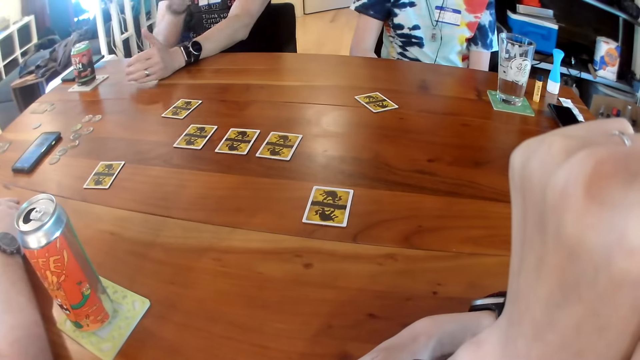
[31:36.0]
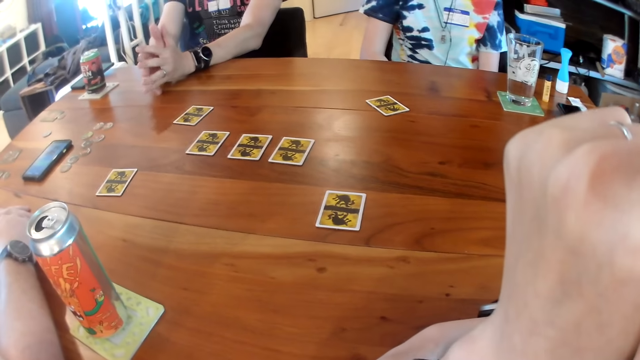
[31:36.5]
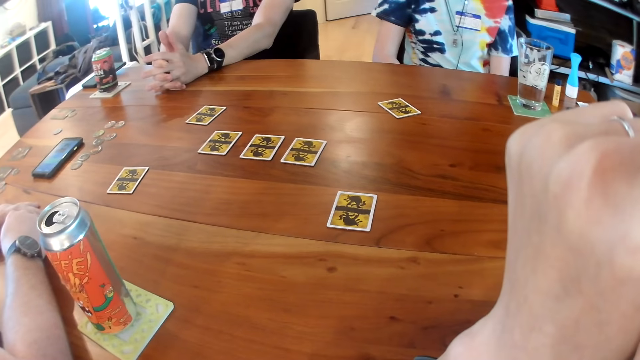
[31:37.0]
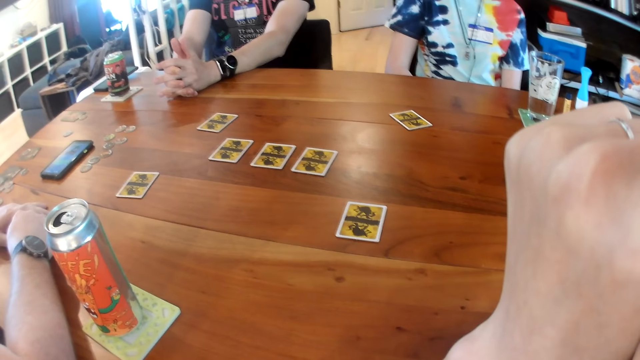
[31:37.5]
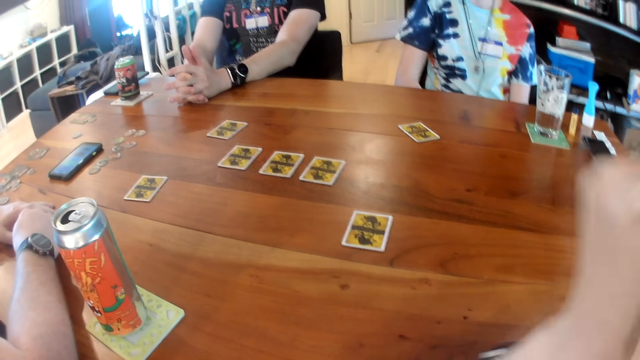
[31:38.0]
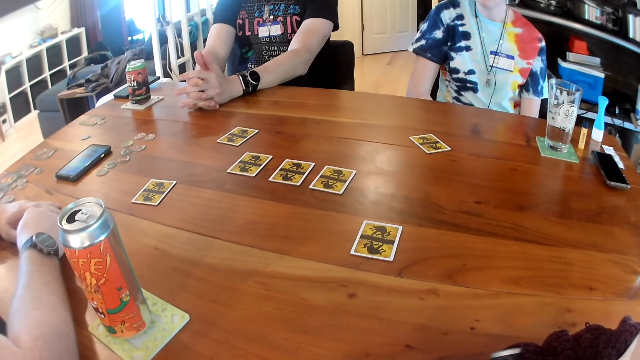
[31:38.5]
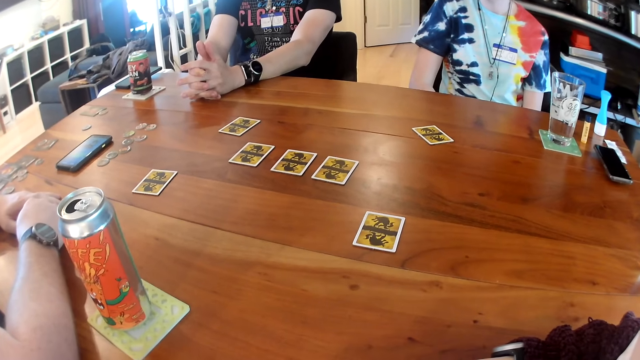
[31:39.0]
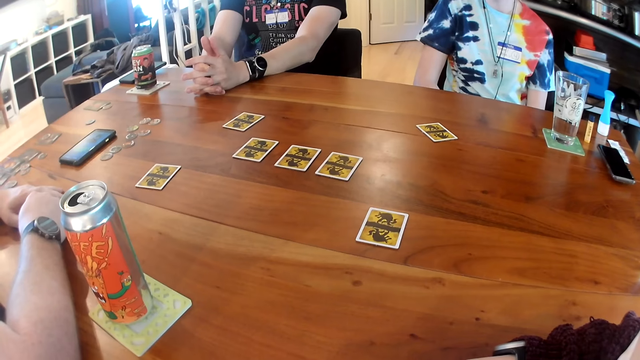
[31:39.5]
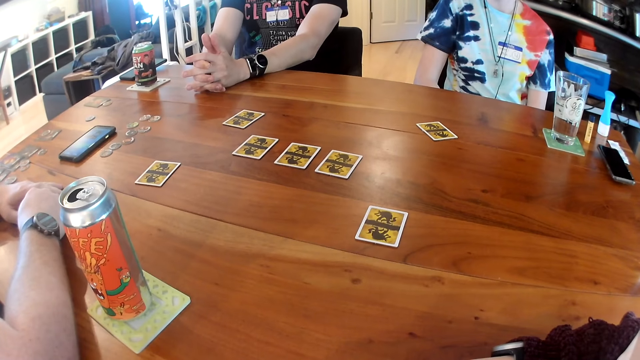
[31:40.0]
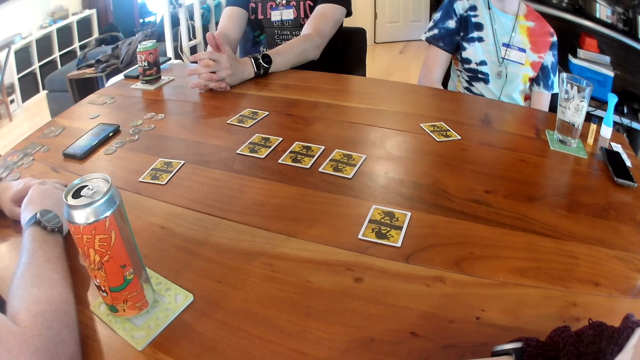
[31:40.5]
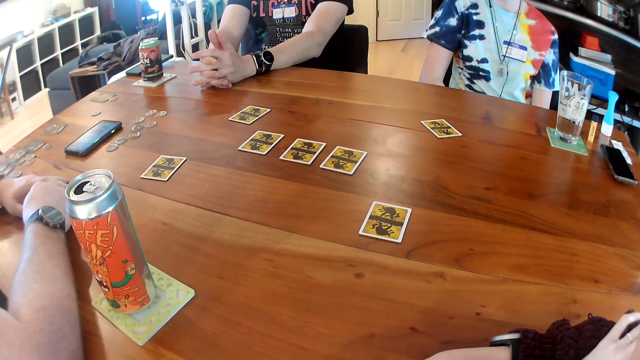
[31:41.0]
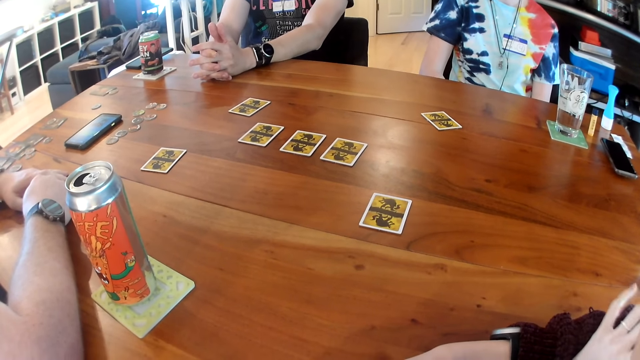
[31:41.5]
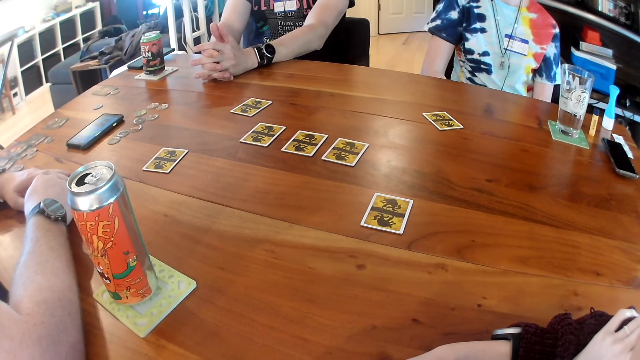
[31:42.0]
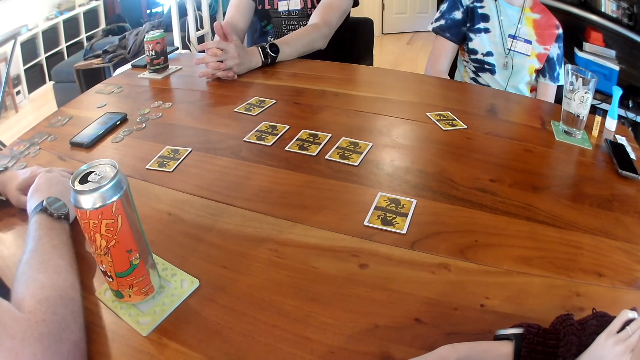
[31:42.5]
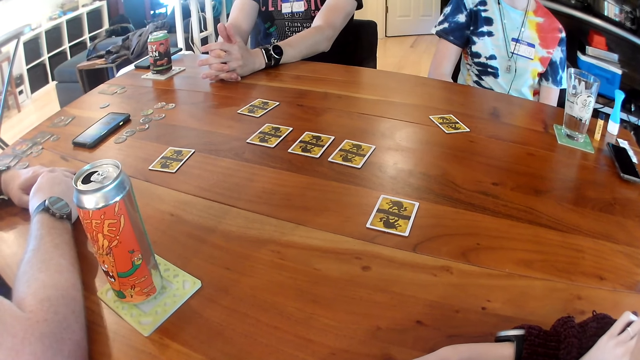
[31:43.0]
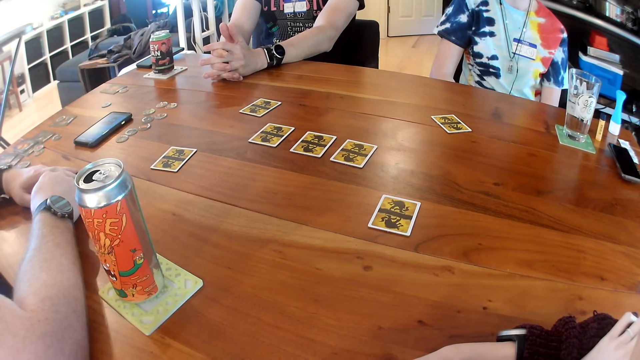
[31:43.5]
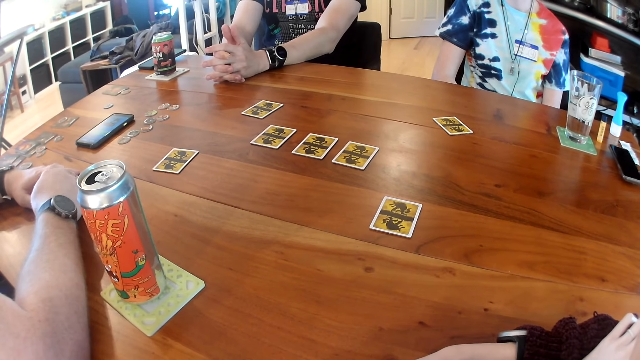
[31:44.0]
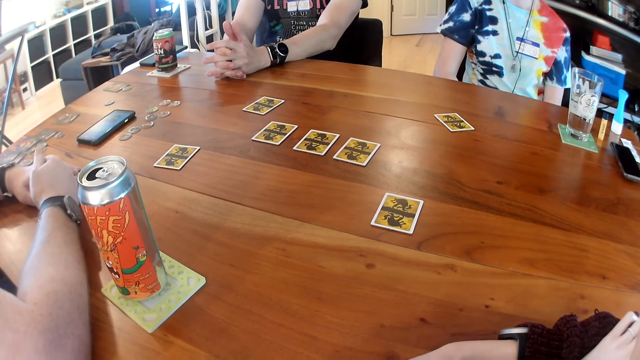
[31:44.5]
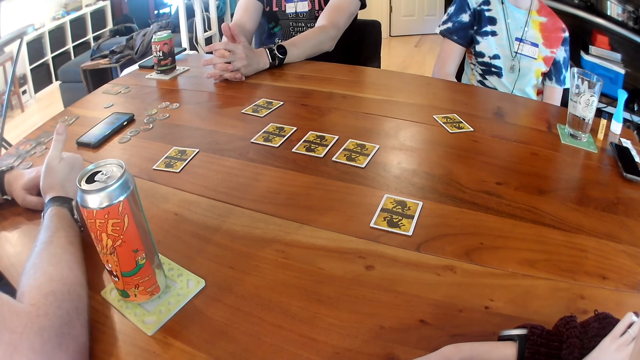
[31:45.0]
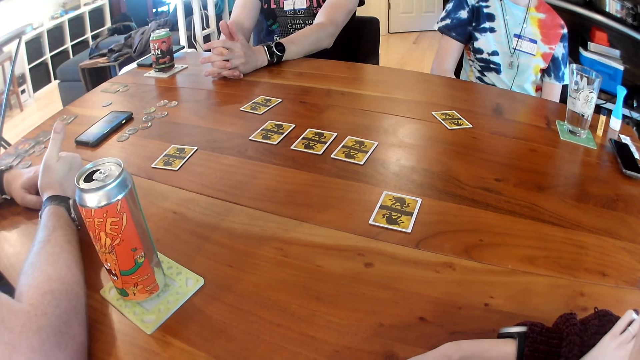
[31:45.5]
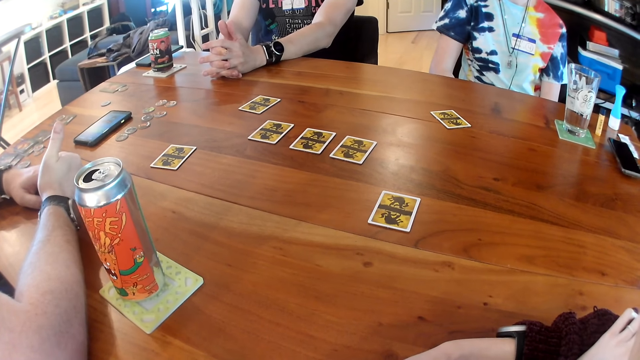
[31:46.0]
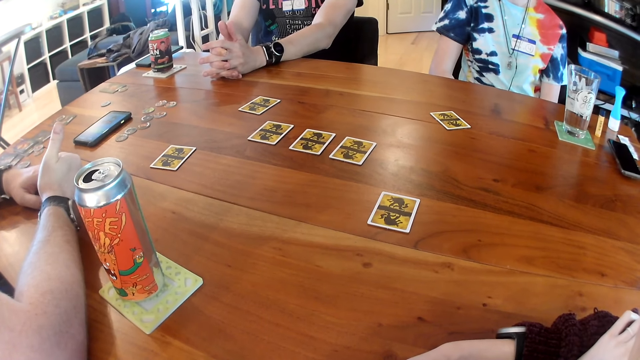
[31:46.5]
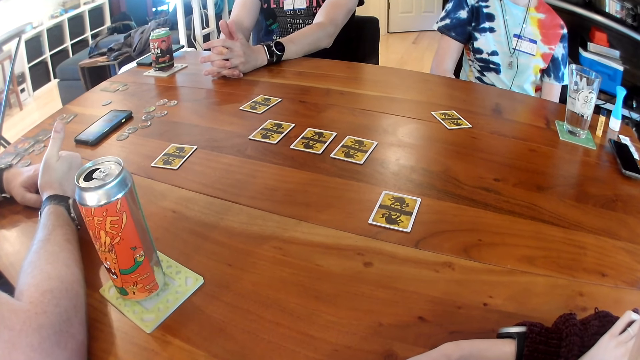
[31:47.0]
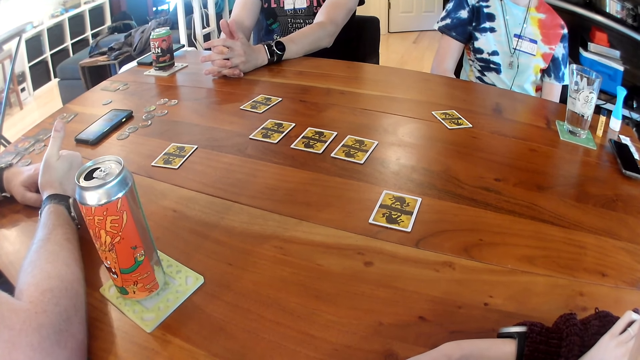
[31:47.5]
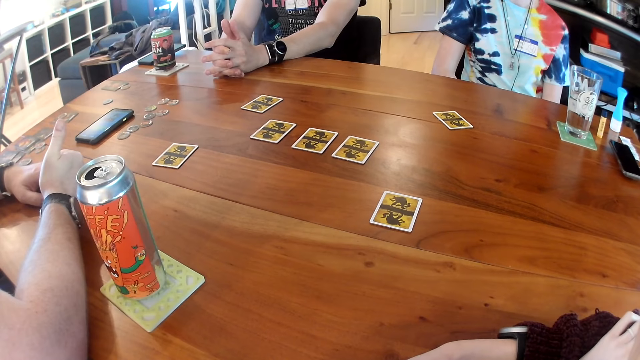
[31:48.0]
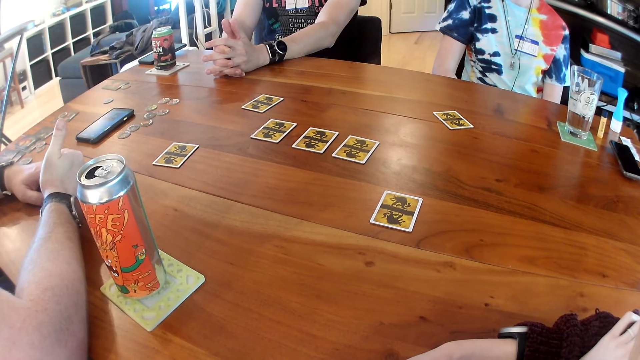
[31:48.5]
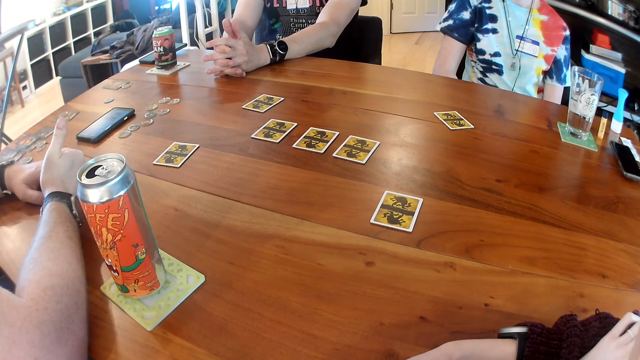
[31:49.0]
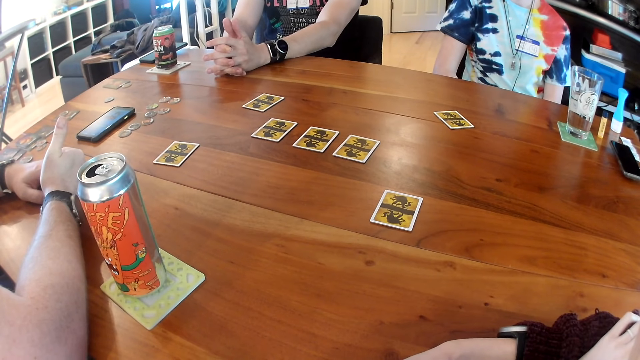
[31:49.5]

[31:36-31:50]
The camera wearer looks on the table. A man raises his right thumb.

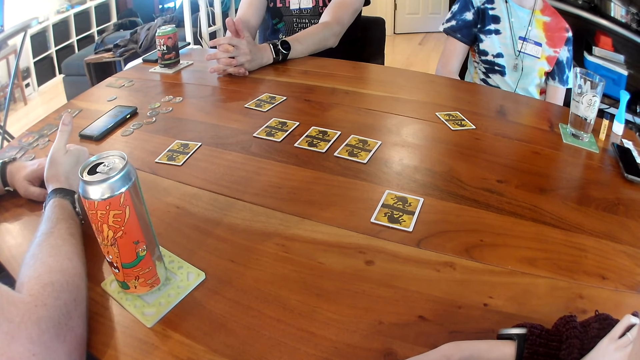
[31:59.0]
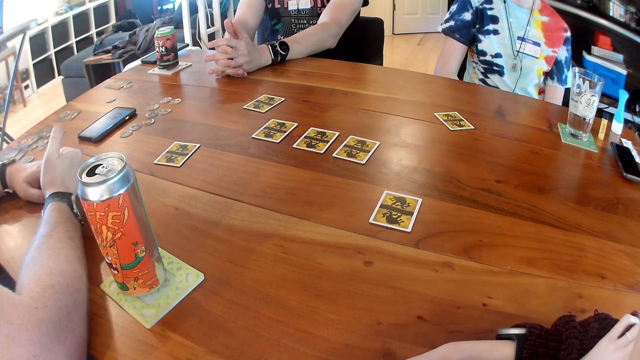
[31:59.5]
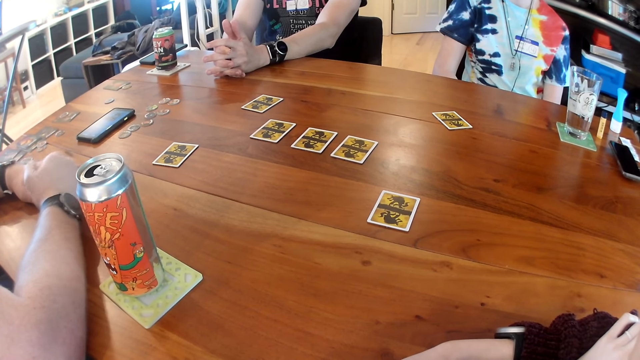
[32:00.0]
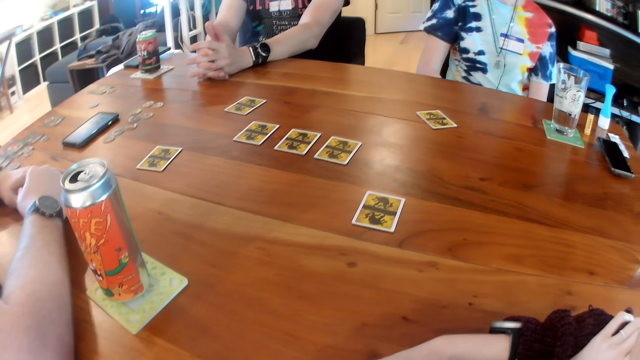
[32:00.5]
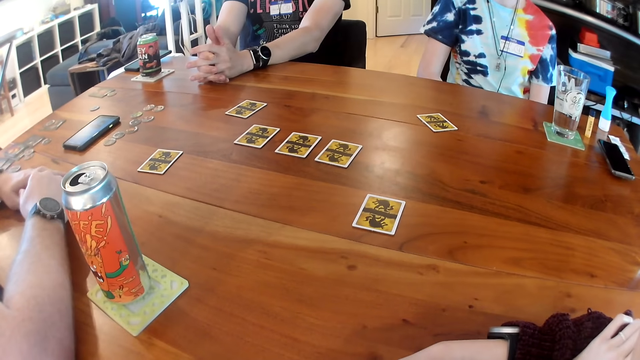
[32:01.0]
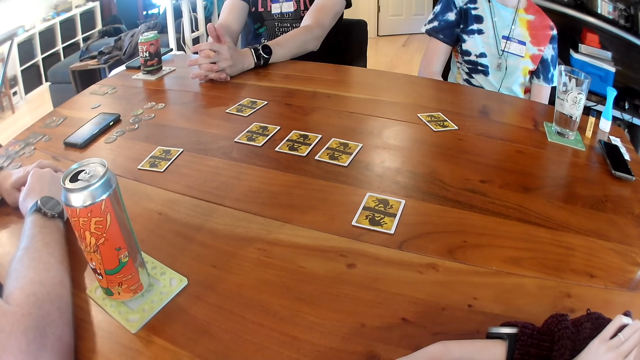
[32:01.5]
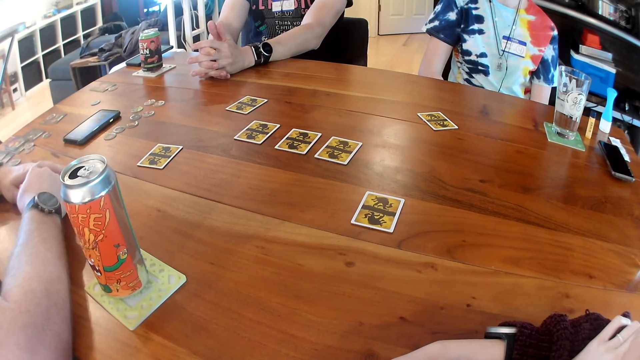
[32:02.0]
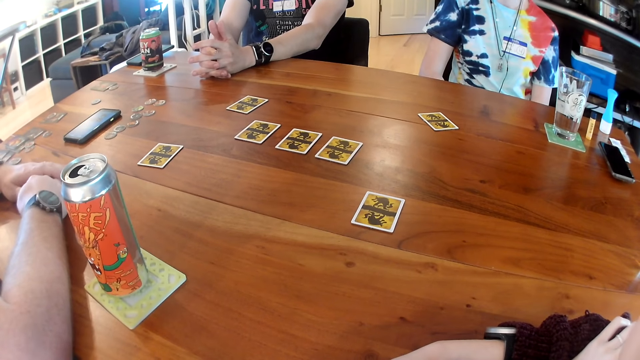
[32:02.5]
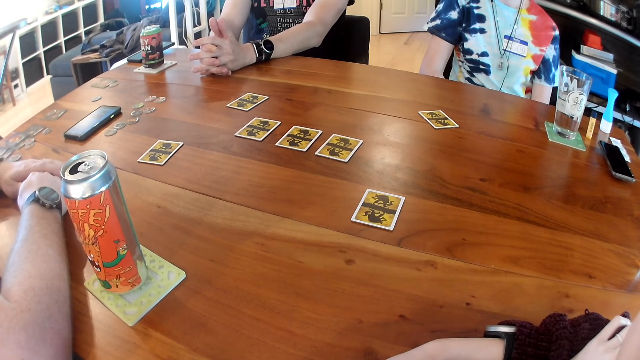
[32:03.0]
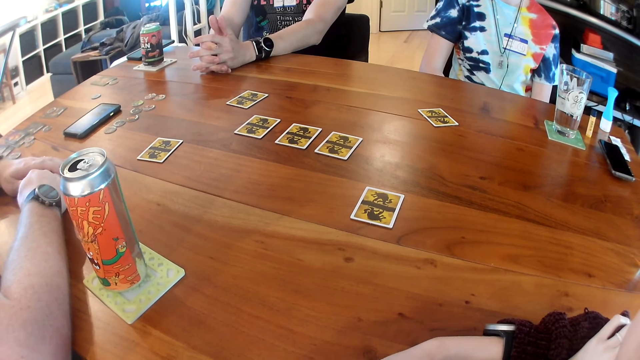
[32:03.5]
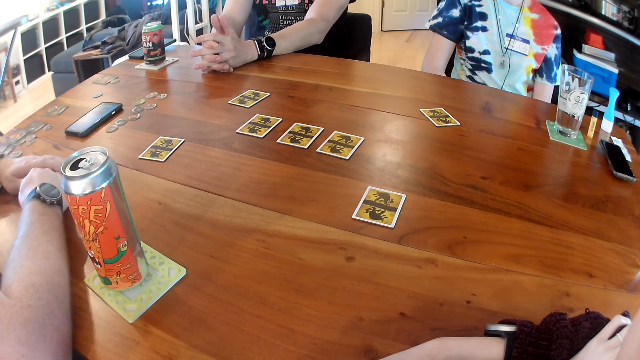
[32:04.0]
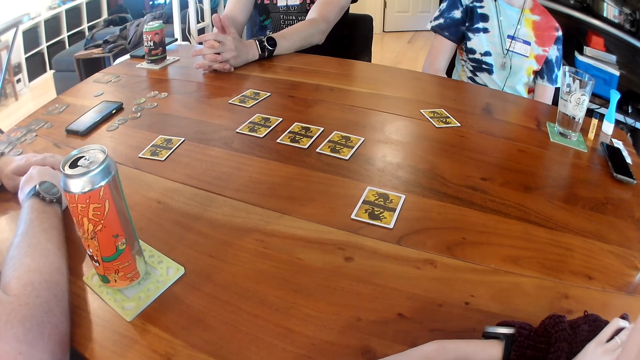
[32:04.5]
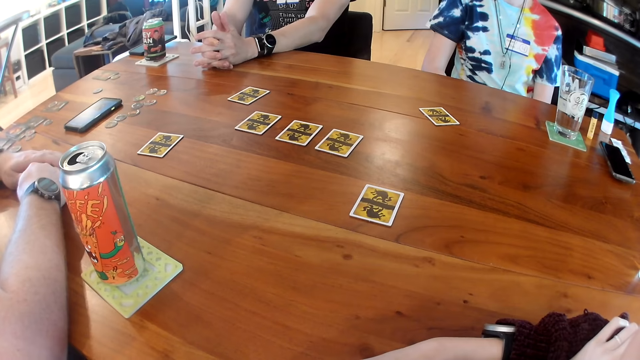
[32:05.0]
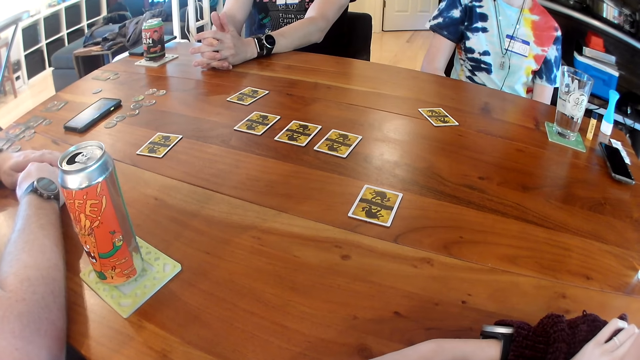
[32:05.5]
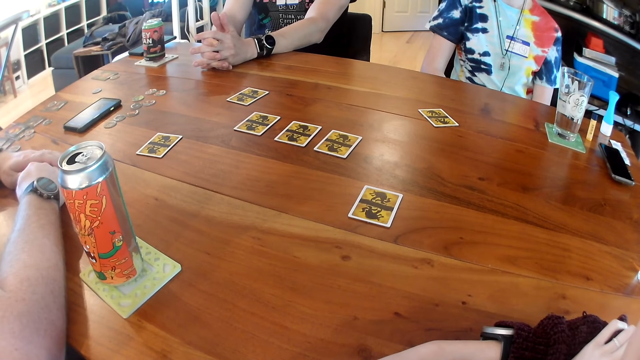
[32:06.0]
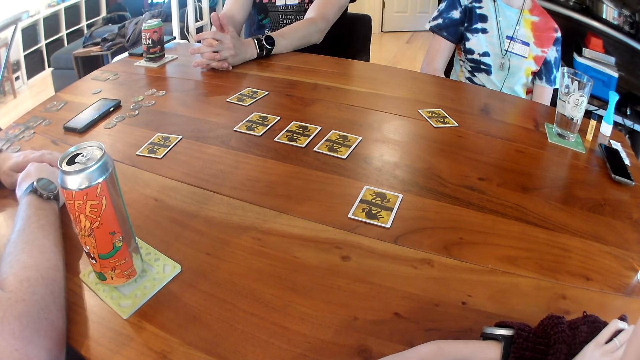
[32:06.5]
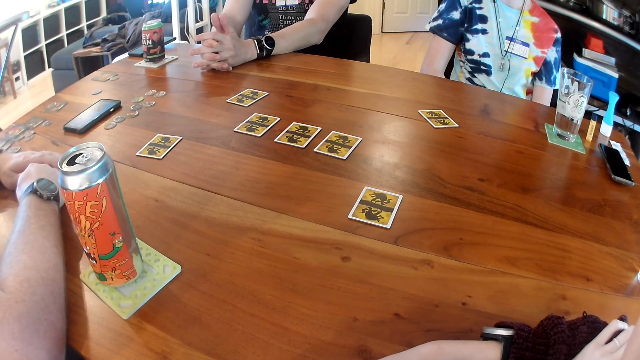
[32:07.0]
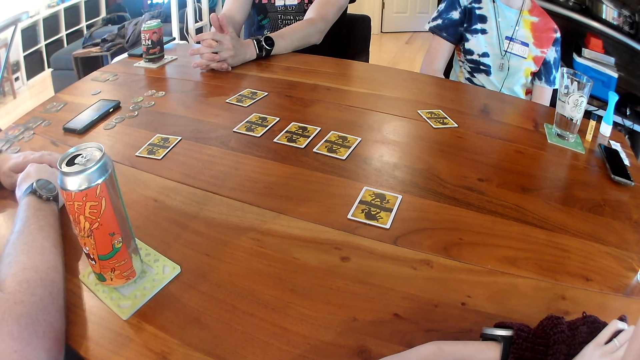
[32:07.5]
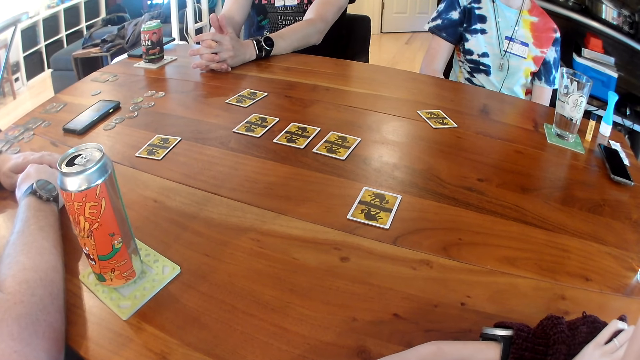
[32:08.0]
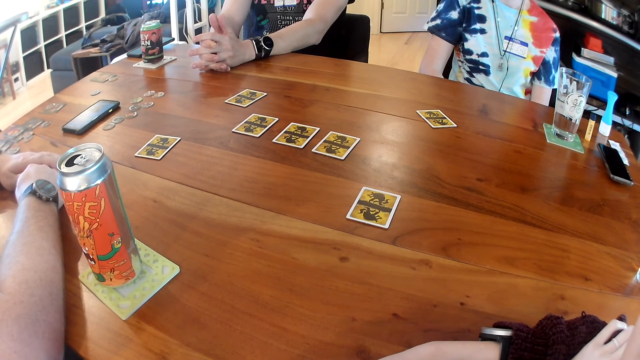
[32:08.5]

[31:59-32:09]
A man puts down his right thumb.
